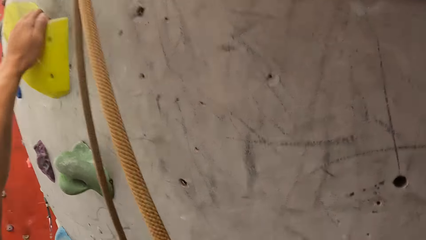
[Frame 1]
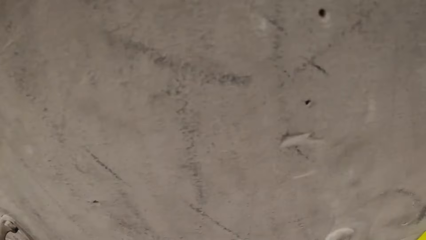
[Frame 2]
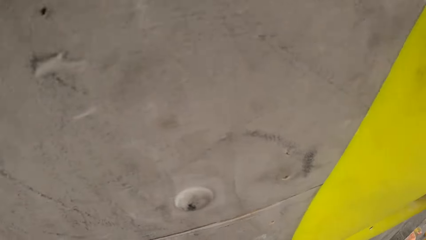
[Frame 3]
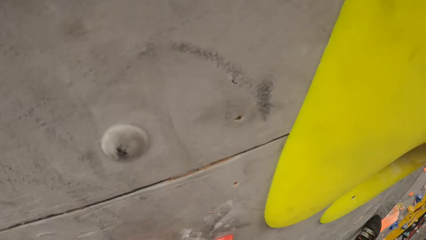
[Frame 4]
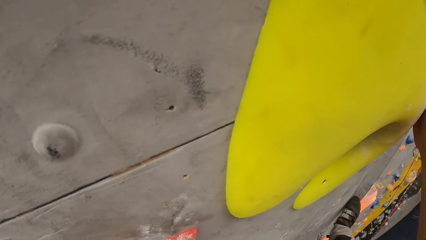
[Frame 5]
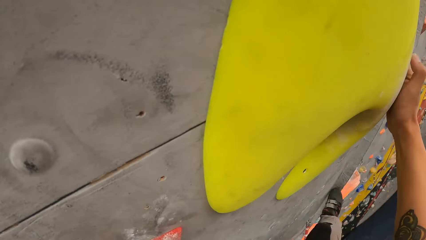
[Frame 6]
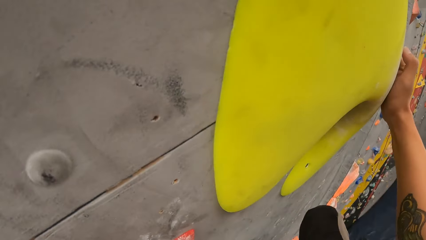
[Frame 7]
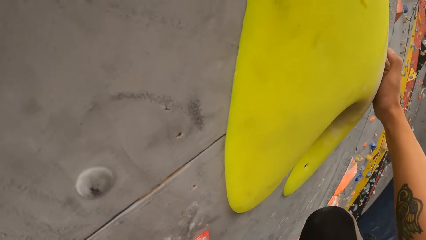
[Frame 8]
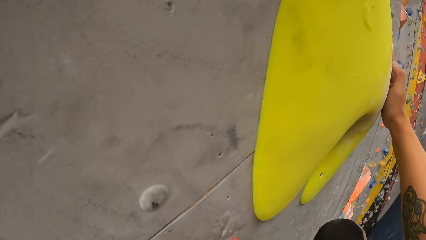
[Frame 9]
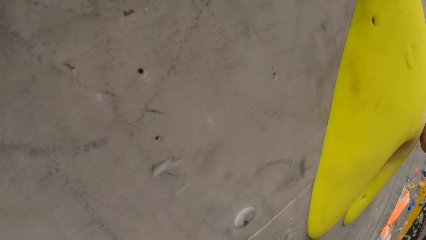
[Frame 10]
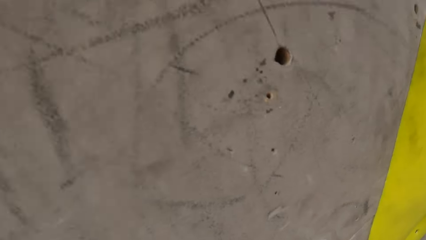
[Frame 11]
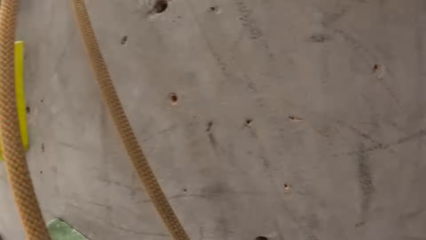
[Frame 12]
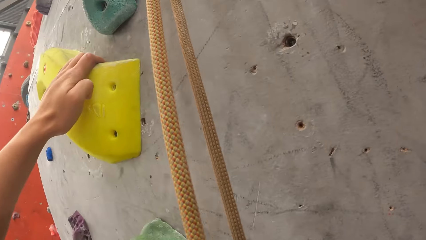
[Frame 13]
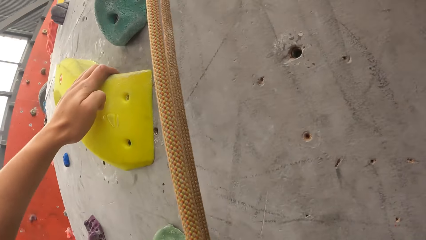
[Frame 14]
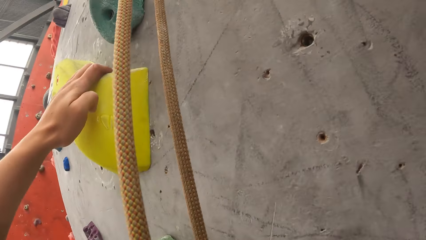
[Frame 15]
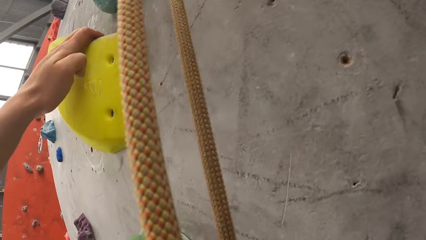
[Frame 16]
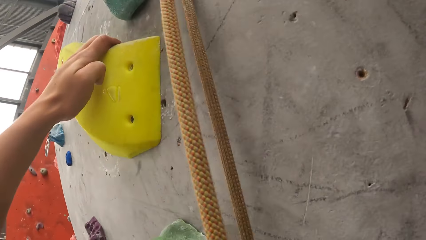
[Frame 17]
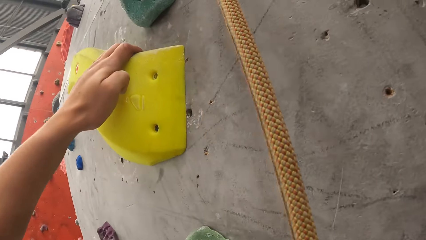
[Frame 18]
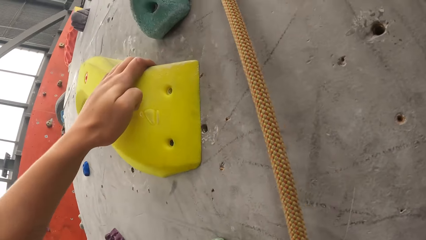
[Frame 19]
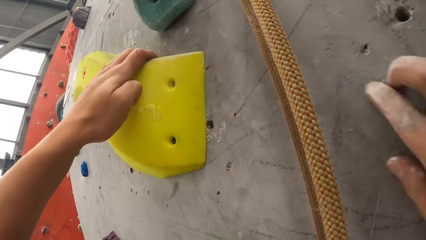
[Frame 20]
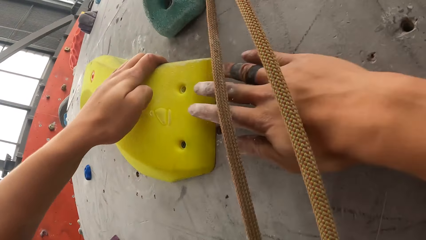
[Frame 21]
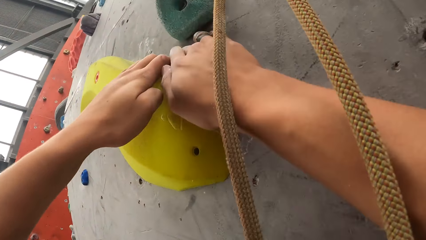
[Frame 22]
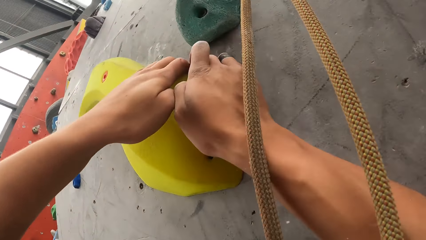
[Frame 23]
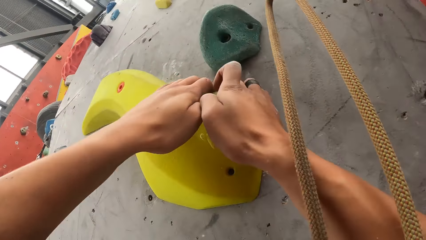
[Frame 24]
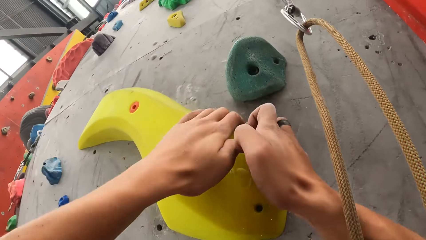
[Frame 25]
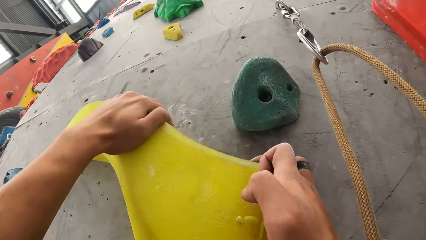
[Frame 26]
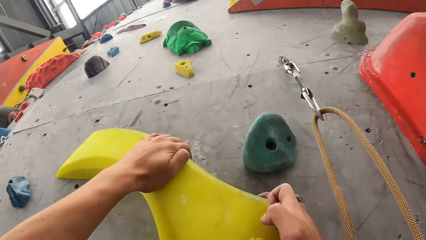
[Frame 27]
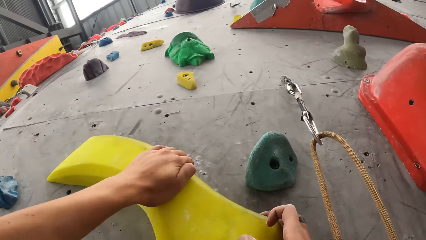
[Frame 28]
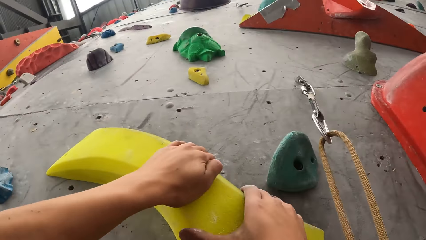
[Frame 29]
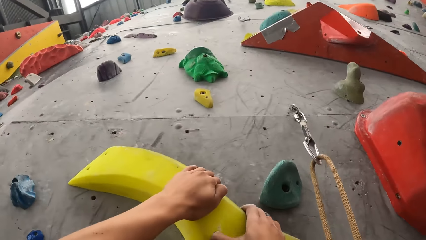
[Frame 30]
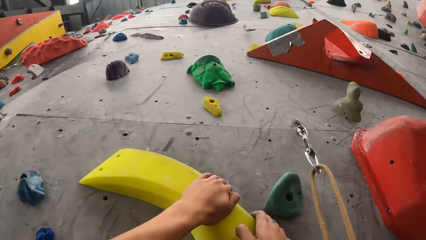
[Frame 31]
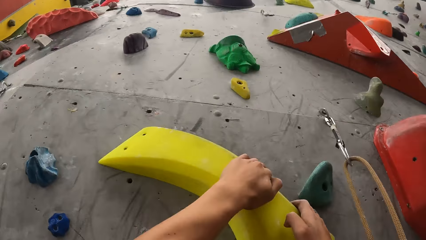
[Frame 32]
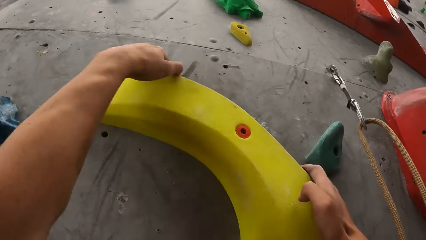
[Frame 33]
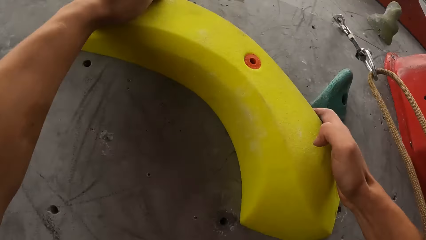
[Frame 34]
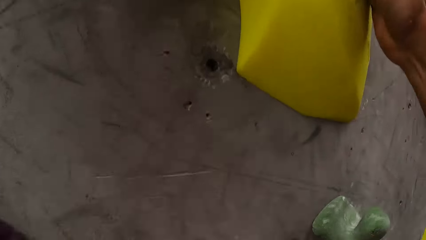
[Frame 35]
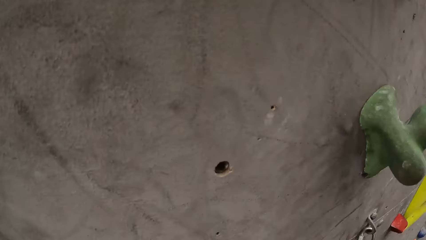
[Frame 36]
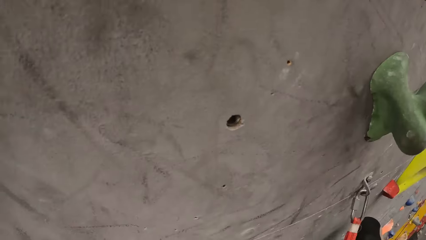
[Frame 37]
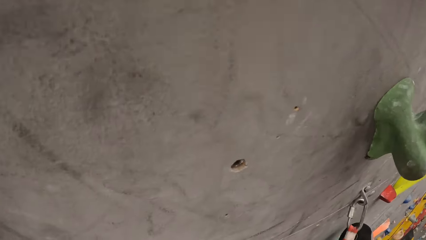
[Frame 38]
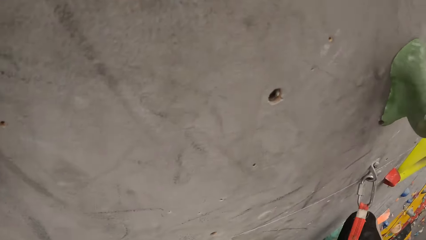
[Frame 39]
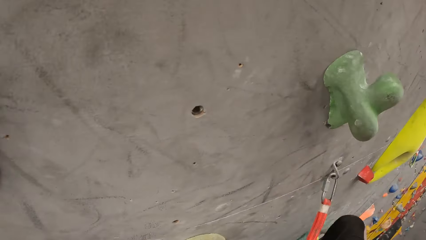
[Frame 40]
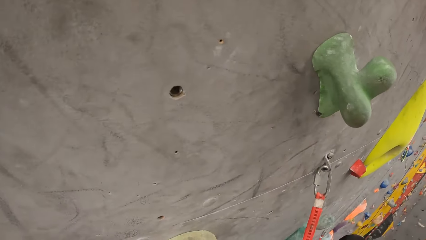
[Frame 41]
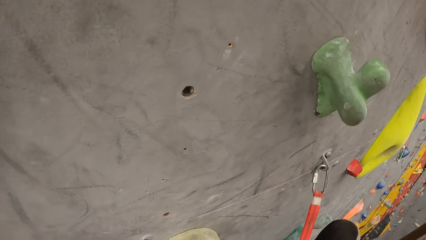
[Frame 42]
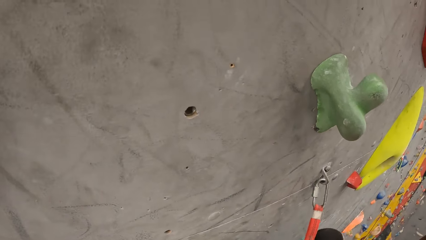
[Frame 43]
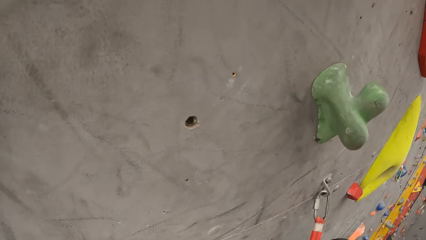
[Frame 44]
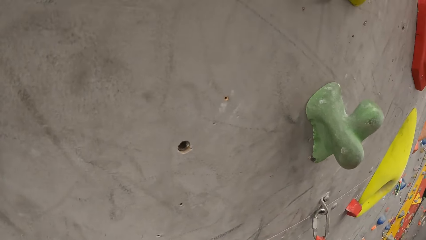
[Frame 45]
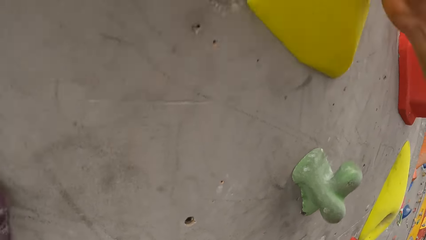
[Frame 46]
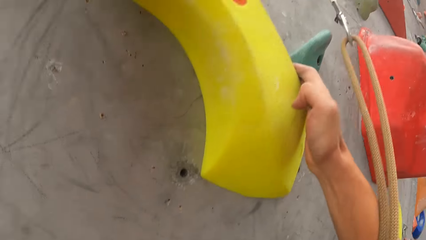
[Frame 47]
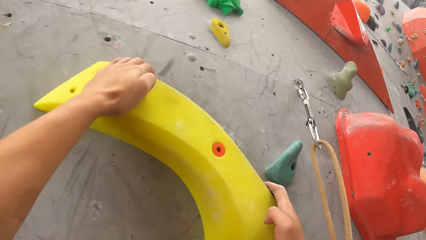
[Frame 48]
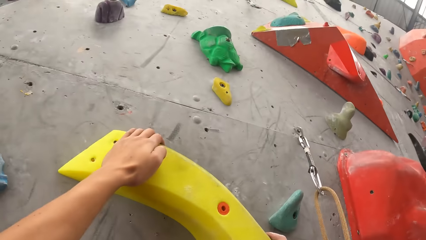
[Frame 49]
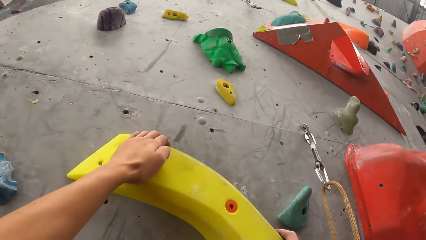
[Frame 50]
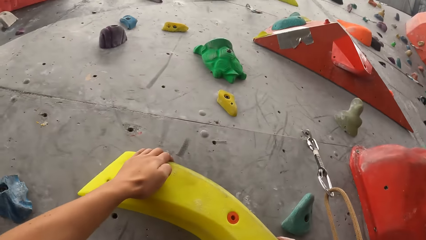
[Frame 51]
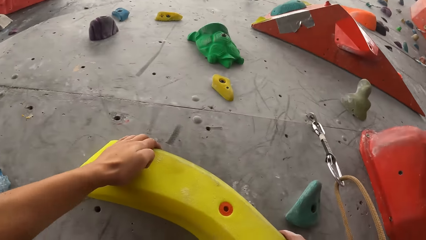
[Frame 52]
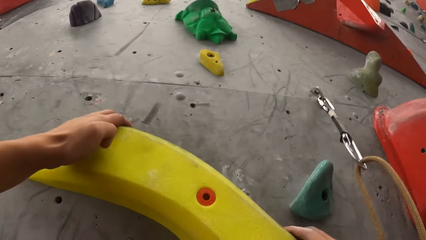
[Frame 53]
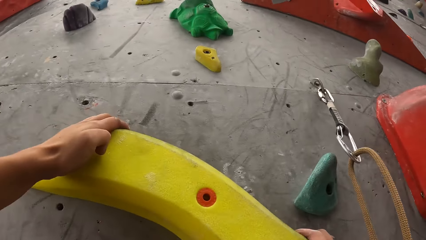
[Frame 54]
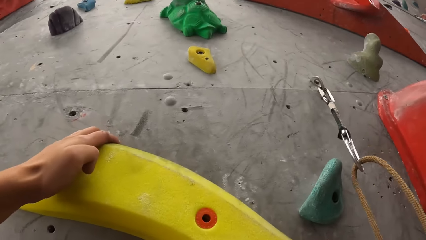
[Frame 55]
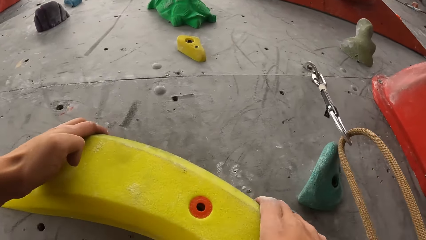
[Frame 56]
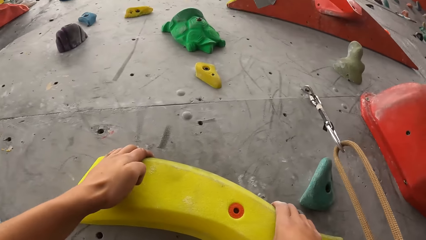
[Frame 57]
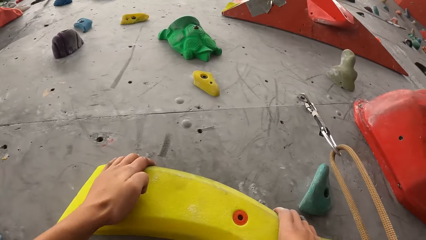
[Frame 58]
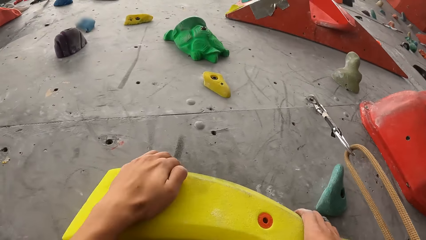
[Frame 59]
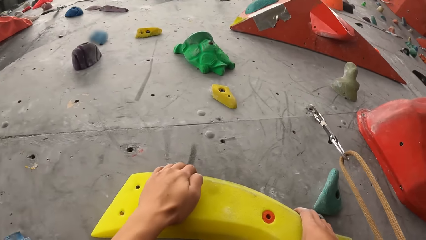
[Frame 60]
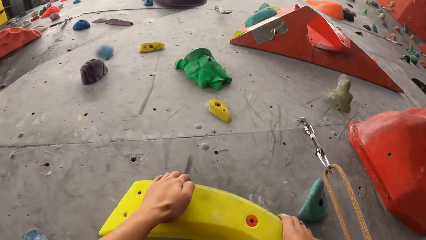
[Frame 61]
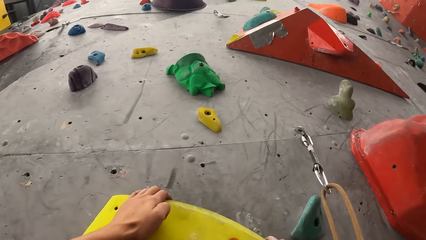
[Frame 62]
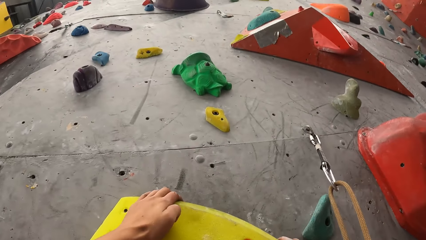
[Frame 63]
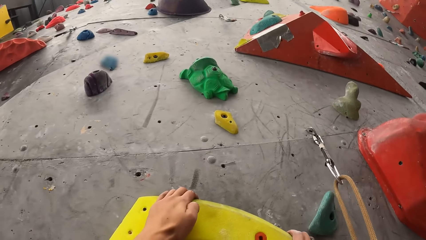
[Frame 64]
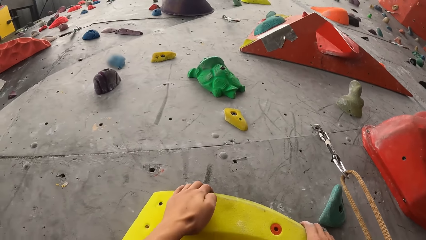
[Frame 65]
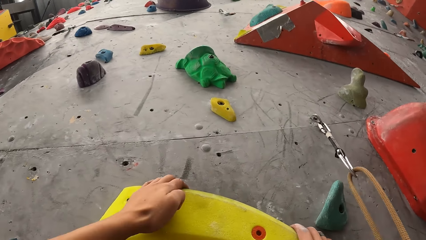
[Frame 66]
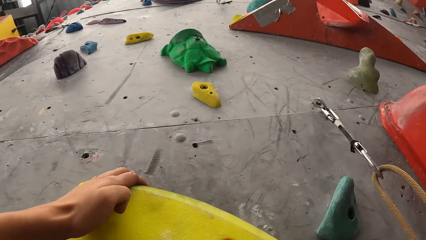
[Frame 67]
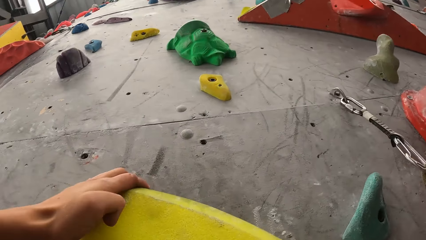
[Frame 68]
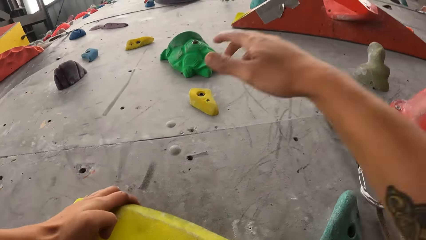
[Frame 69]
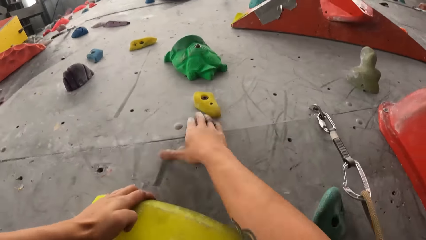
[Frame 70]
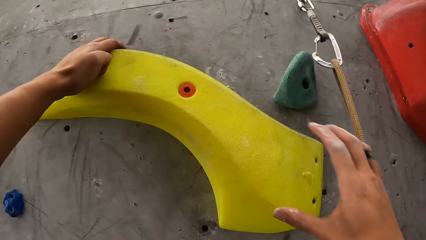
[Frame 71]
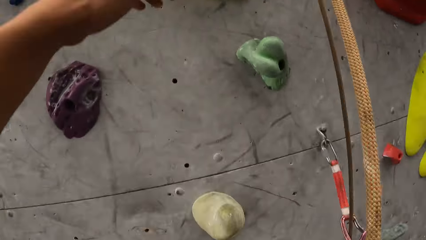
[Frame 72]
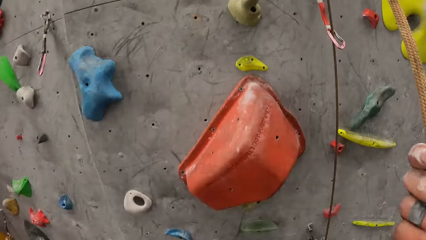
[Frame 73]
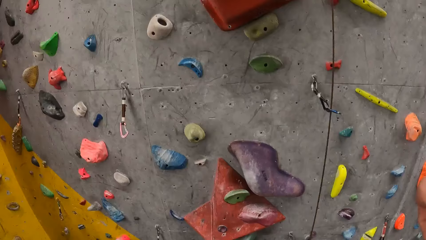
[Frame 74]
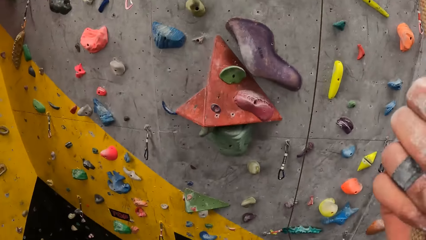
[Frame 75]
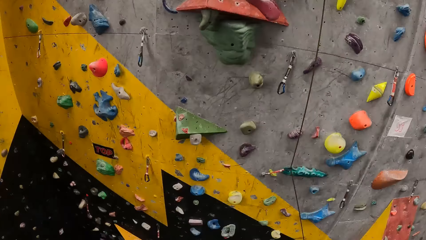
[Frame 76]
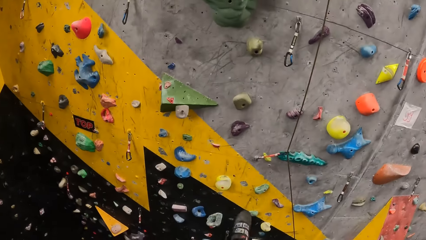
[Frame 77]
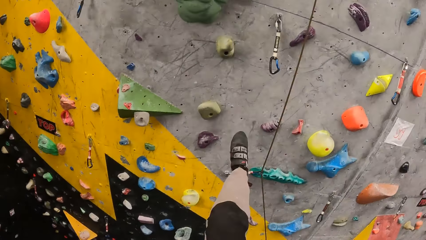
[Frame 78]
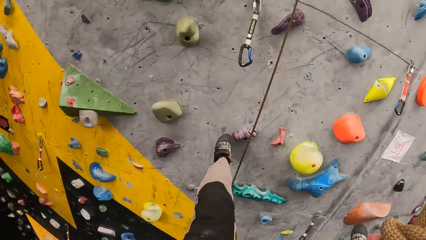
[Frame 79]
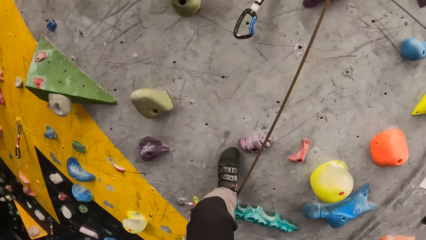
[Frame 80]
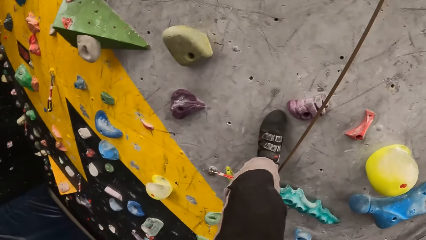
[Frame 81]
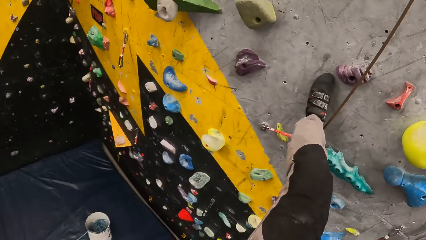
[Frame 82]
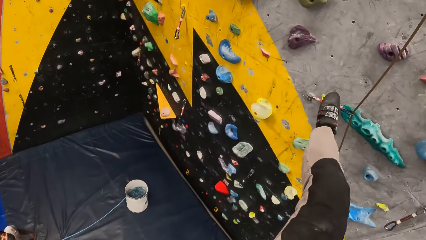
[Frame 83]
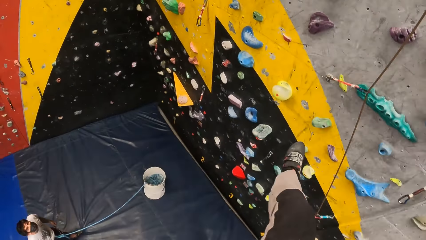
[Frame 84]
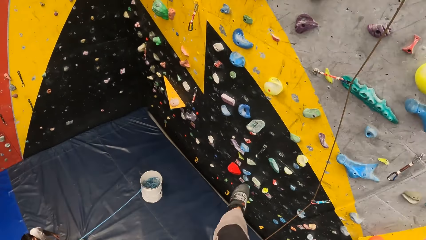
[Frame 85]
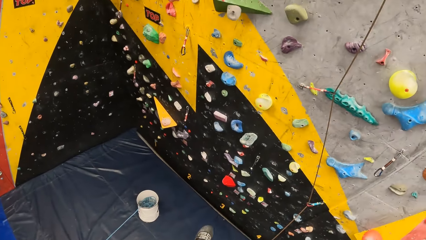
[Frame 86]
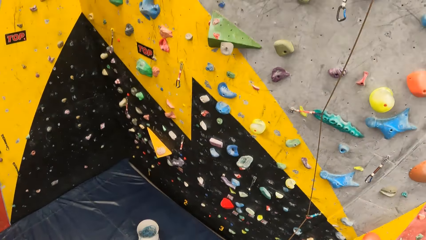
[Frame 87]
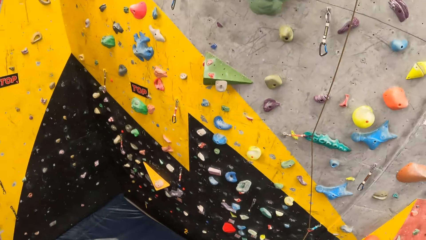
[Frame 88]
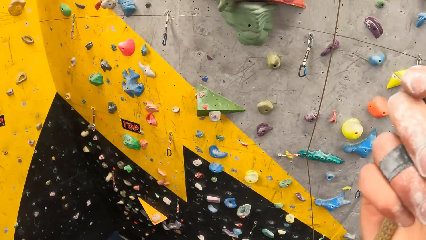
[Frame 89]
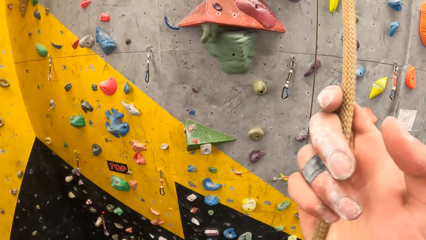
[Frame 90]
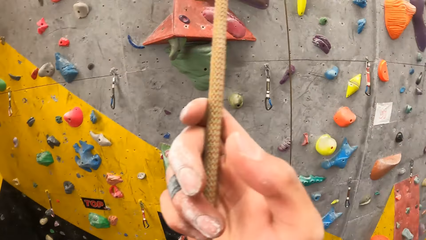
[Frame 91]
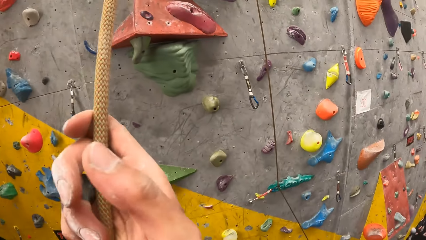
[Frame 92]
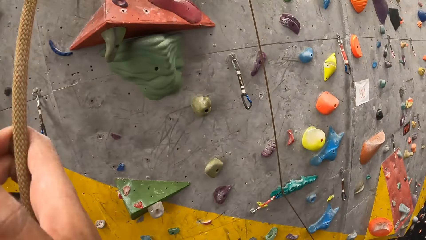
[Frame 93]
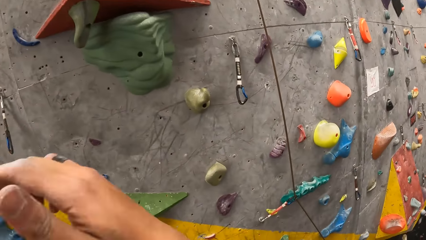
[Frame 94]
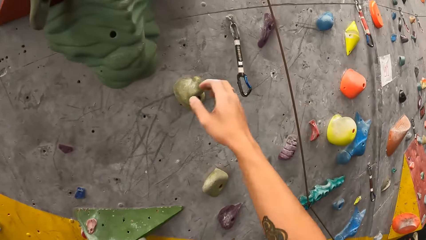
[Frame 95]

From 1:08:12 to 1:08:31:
The camera wearer climbs bouldering. They come down the climbing wall using a rope.
